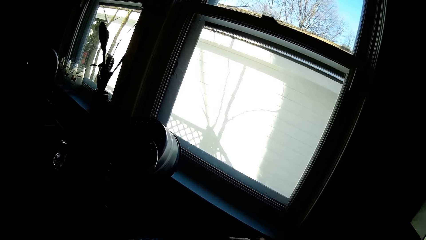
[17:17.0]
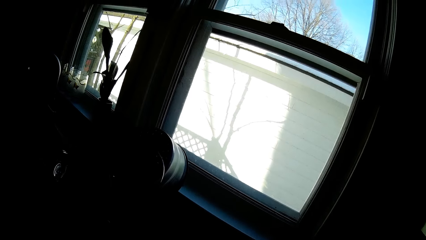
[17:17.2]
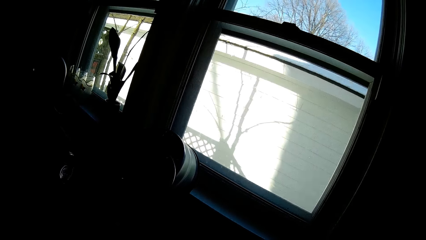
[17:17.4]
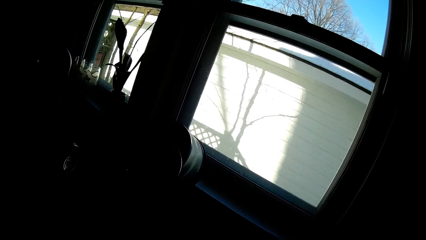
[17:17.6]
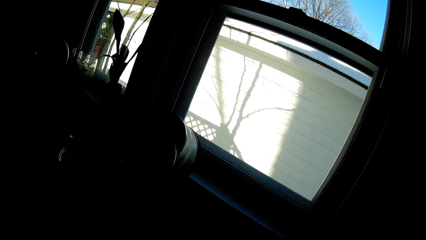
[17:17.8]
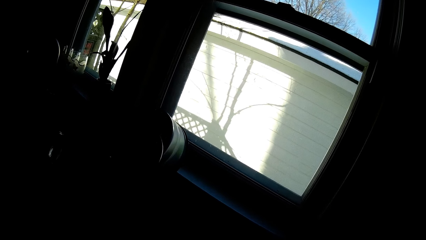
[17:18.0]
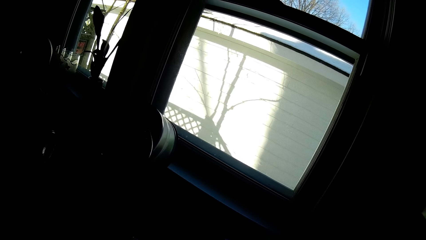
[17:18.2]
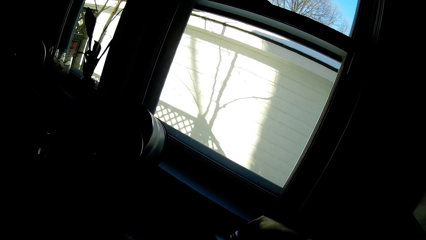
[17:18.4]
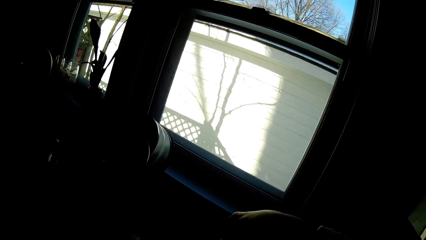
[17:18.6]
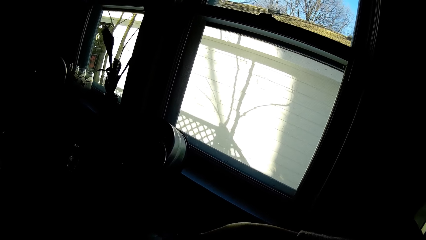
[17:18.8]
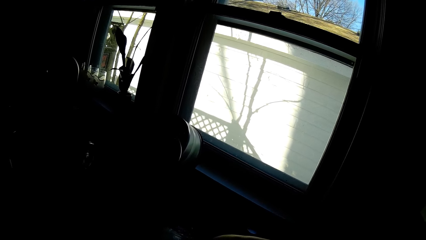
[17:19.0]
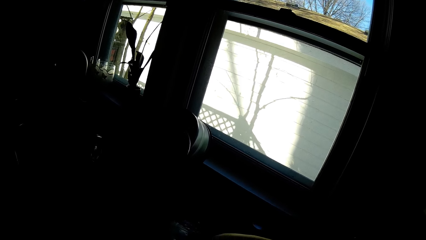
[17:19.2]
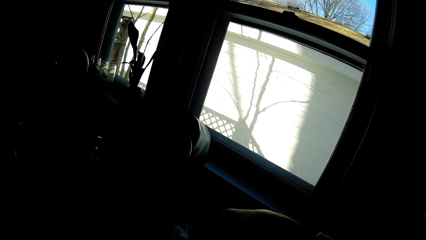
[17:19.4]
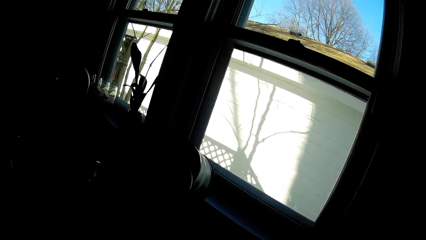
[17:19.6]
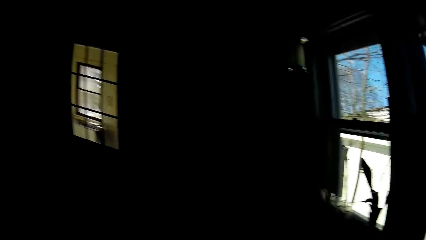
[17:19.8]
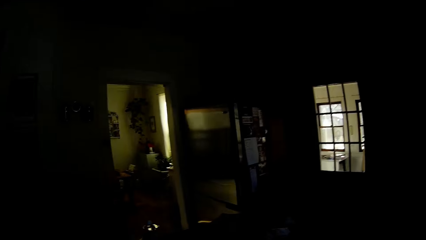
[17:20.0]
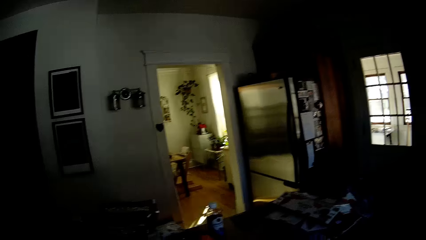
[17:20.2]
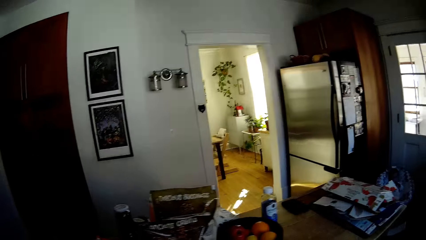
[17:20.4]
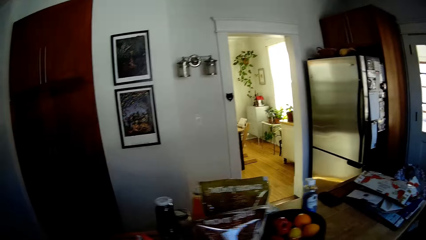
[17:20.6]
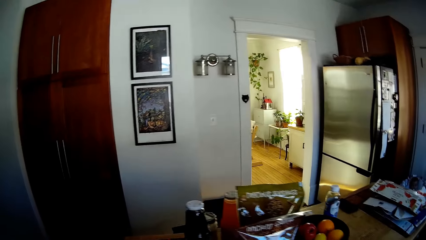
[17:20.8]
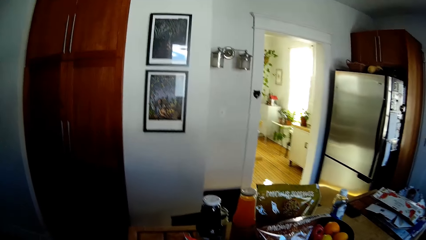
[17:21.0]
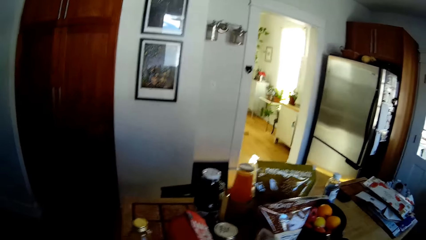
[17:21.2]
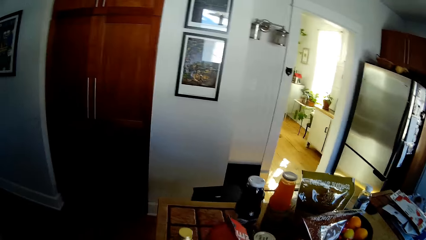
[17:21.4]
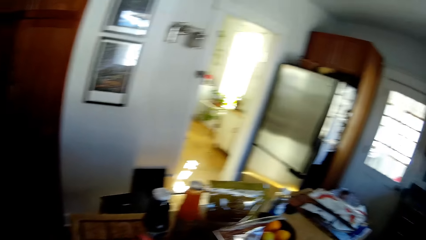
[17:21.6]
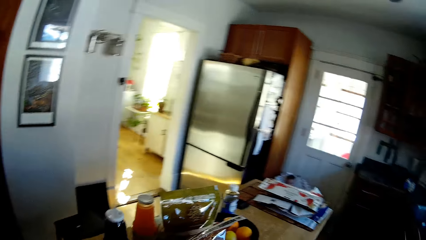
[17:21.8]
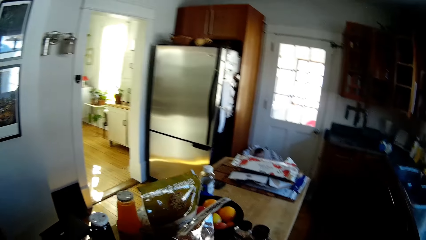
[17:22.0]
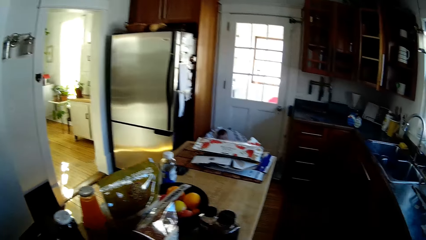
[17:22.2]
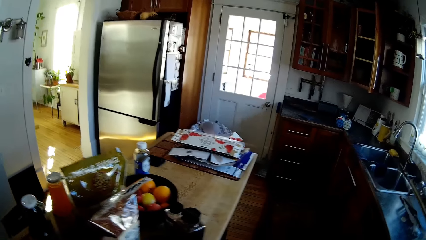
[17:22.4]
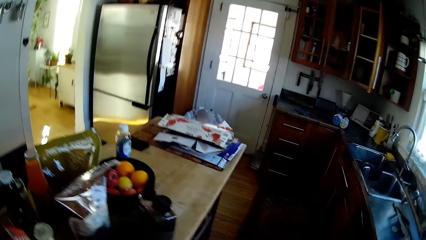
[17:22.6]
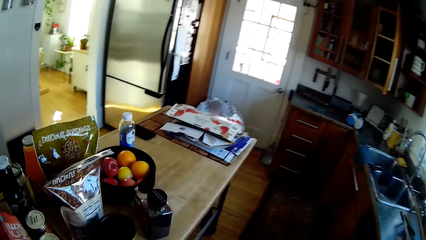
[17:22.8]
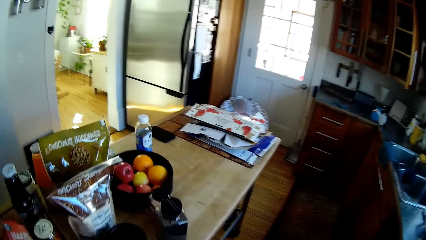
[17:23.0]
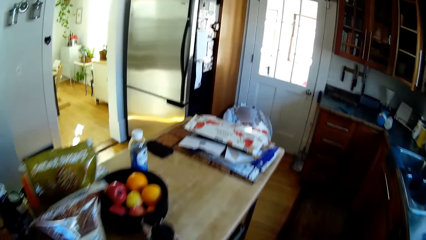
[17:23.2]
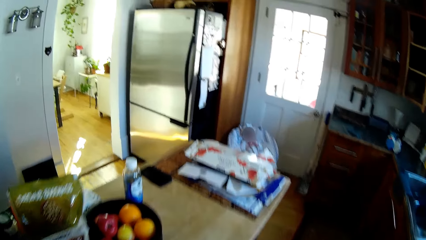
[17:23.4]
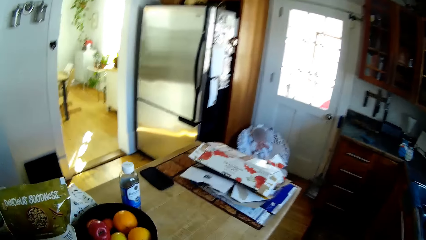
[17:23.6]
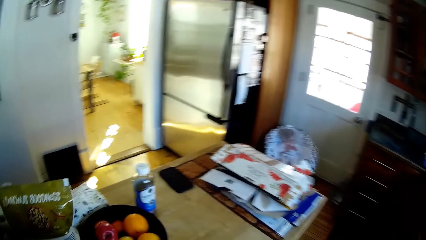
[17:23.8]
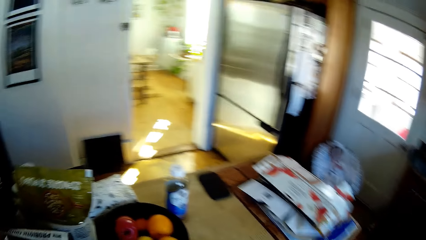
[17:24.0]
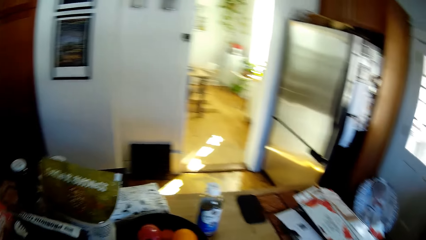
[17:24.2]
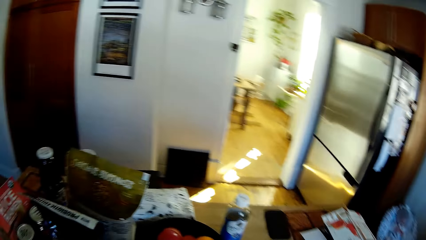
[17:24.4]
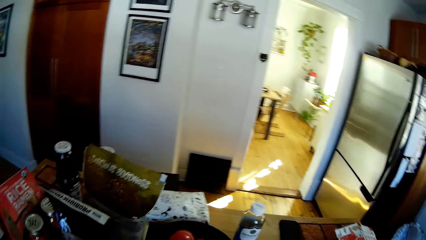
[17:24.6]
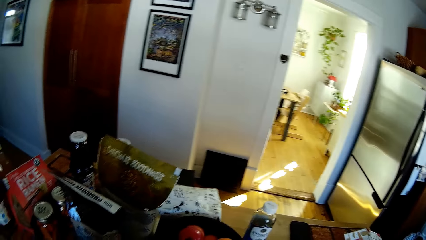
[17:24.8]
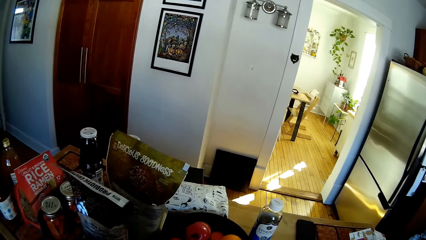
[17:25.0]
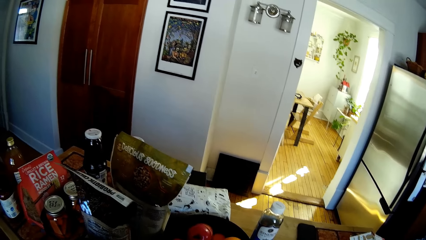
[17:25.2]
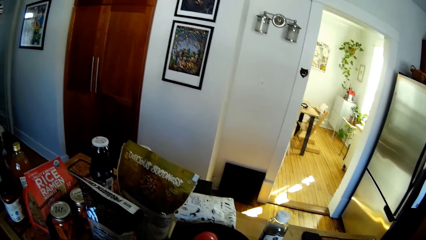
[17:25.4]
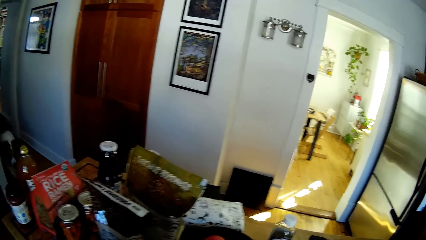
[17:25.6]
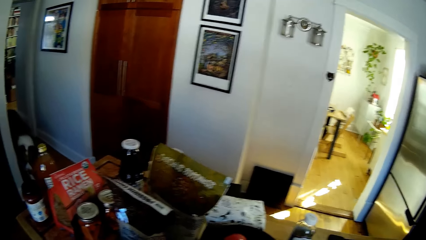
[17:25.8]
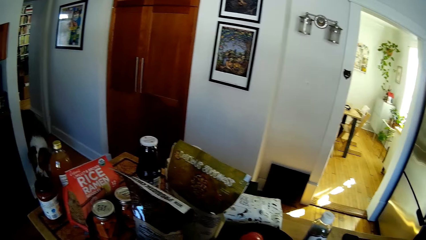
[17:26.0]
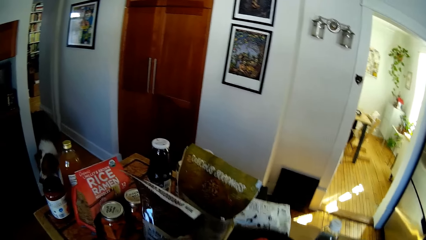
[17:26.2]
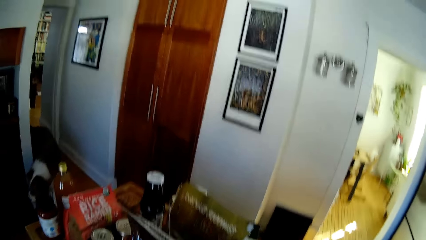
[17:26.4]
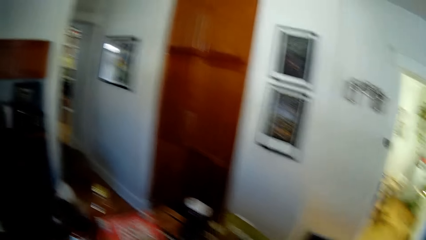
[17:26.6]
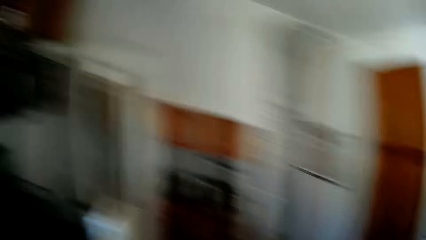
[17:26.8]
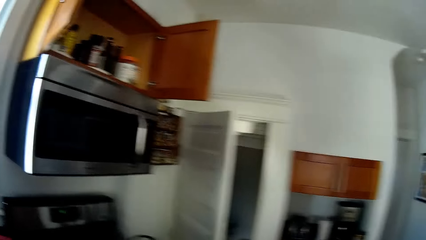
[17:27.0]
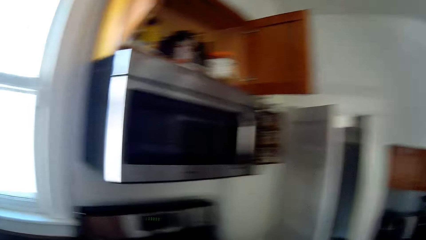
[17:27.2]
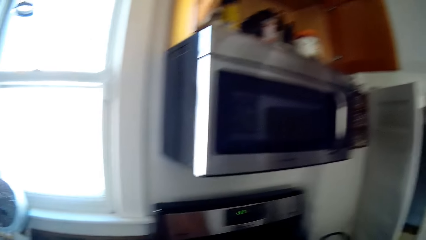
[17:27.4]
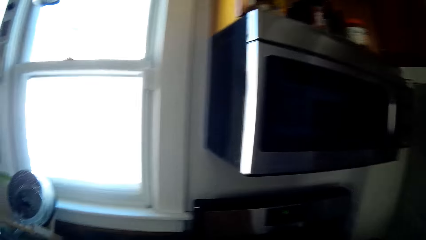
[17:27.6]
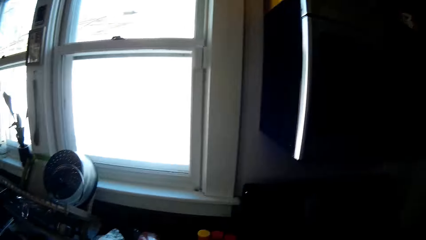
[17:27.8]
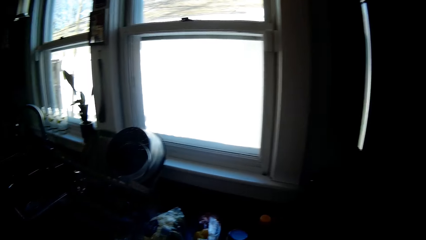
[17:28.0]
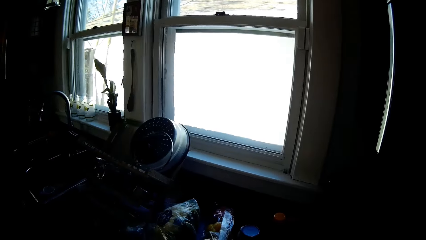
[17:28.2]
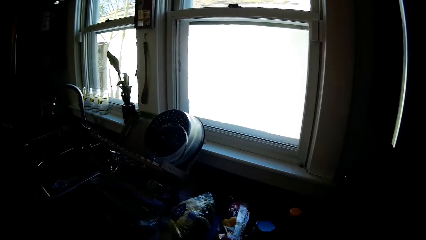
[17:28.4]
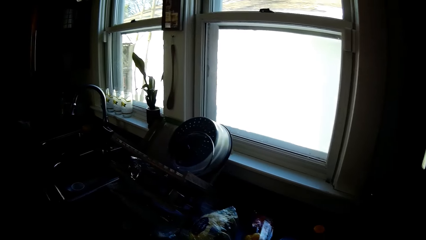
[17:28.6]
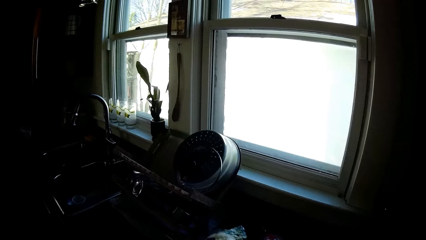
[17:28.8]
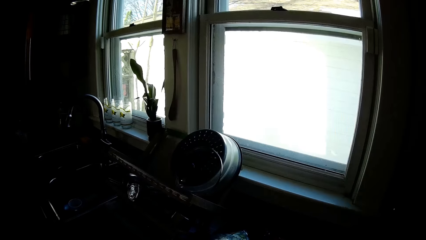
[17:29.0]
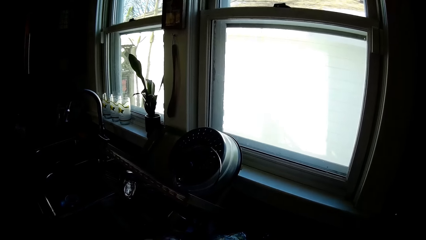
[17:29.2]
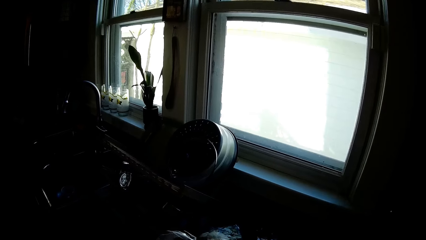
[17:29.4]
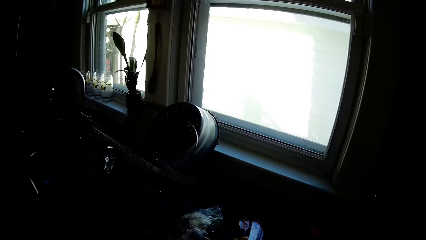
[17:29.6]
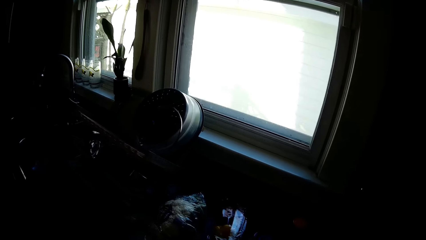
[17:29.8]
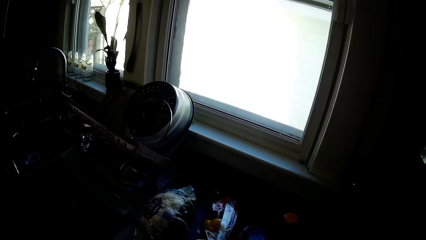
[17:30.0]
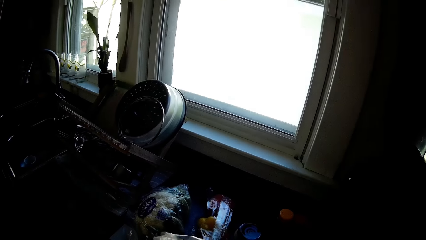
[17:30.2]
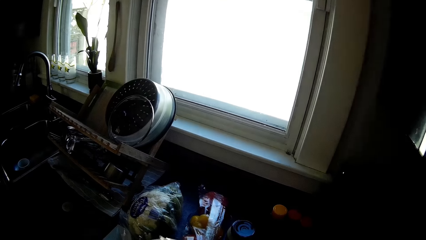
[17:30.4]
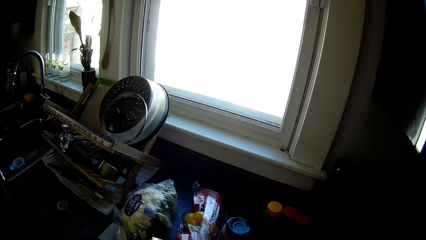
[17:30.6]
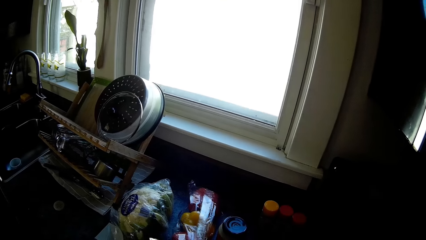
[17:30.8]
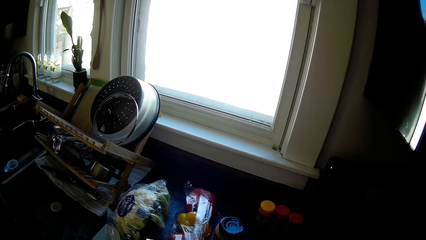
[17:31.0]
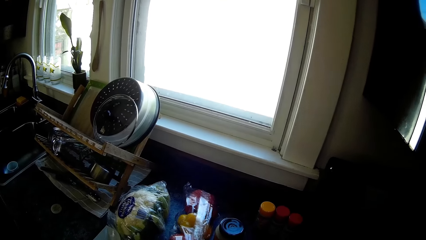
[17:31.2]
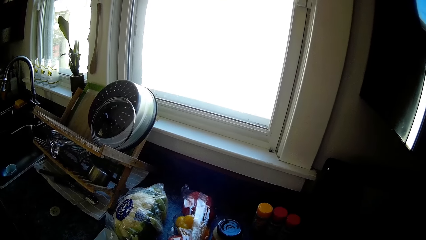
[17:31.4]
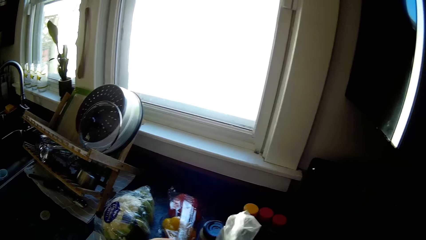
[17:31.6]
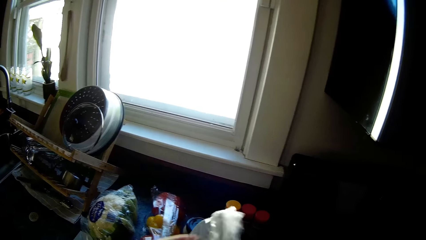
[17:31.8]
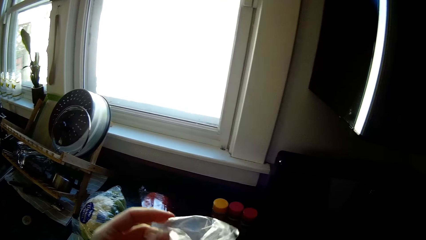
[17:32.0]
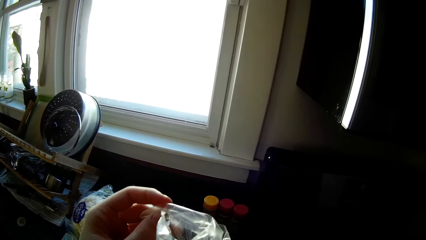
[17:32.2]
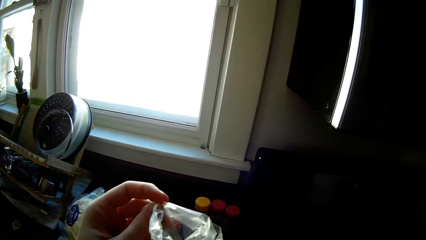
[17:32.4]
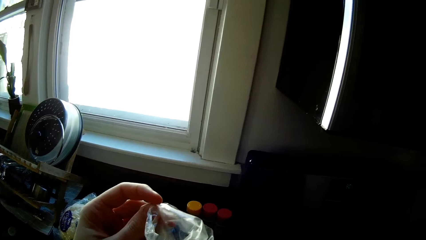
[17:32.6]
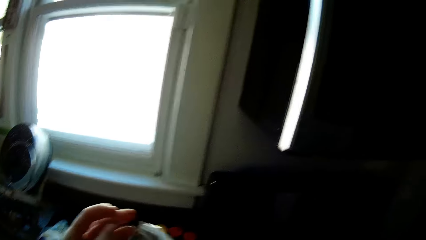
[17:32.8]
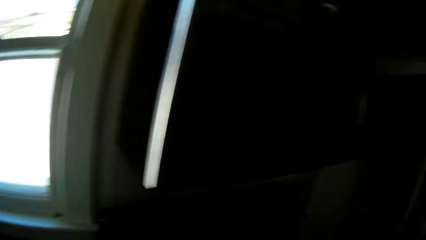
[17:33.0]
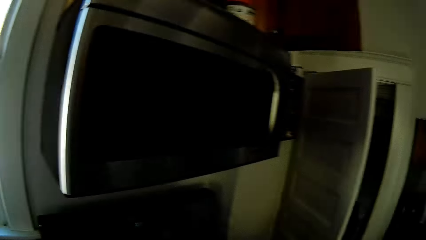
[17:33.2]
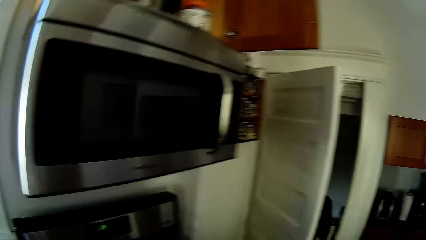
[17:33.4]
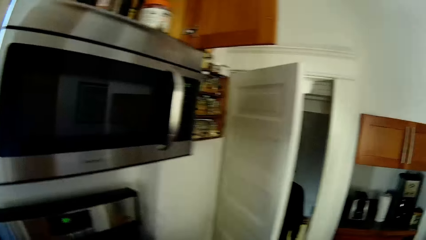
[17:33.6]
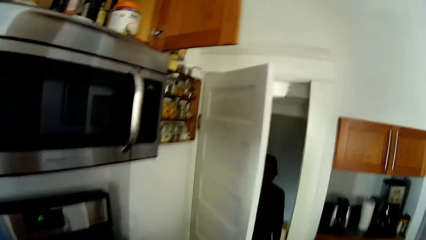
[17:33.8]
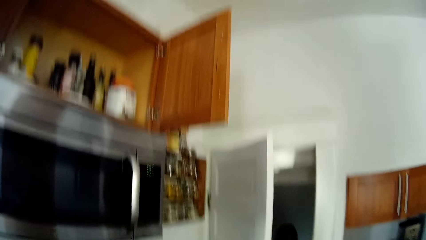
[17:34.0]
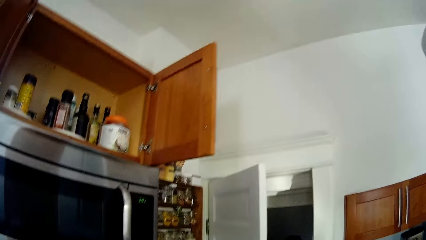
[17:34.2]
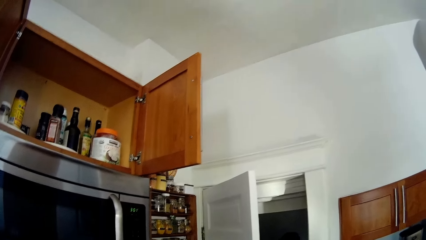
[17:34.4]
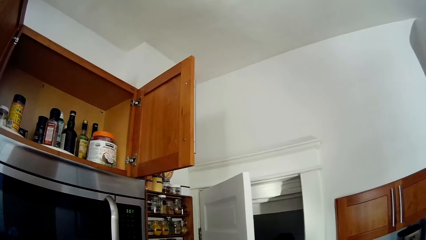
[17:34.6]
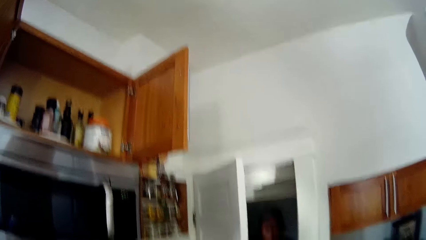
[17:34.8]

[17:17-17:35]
The camera wearer picks up a bottle from the kitchen countertop with her right hand. She puts her hand forward. A dog walks into the kitchen. The camera wearer picks up a polythene bag from the countertop with her left hand. She touches paper. She pours food from the polythene bag in her left hand. She interacts with a man.
